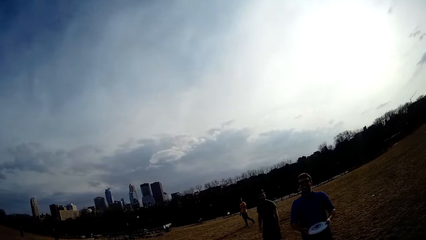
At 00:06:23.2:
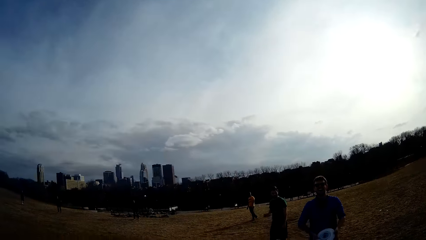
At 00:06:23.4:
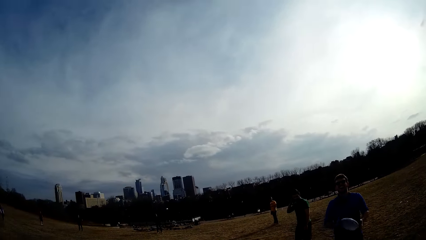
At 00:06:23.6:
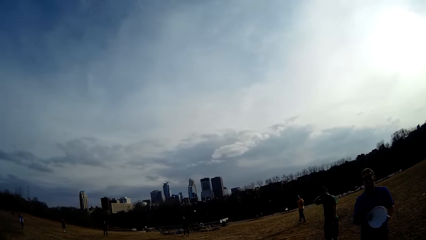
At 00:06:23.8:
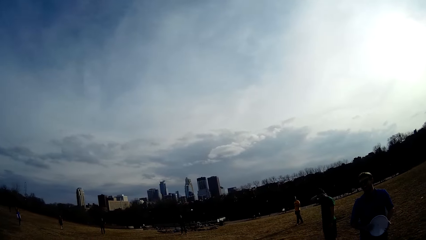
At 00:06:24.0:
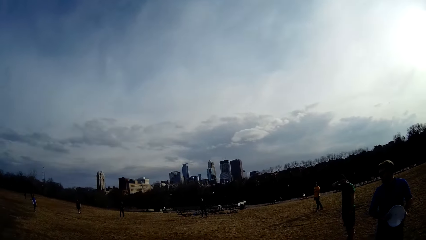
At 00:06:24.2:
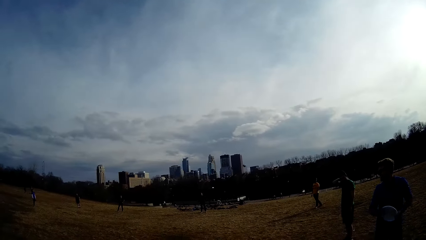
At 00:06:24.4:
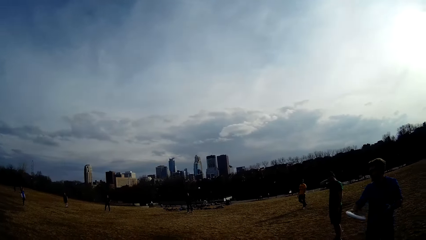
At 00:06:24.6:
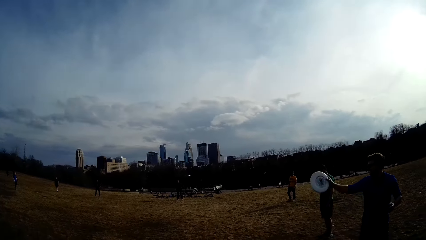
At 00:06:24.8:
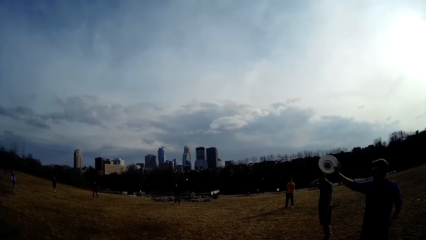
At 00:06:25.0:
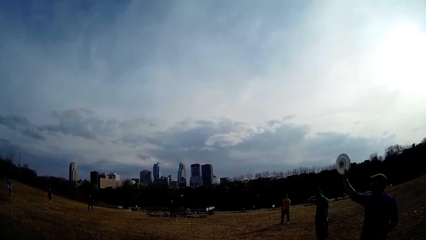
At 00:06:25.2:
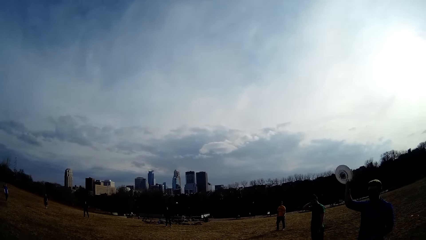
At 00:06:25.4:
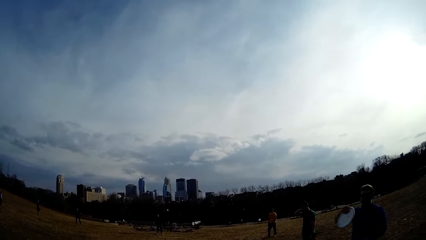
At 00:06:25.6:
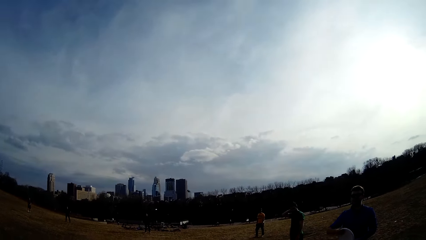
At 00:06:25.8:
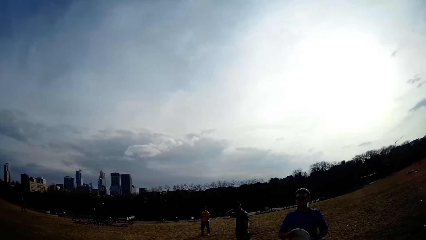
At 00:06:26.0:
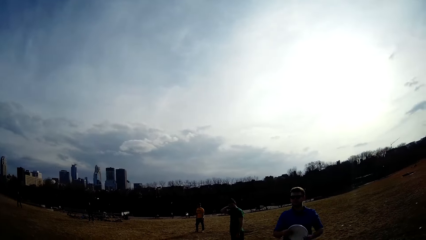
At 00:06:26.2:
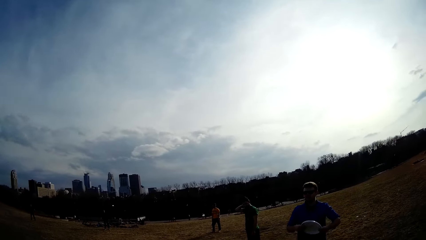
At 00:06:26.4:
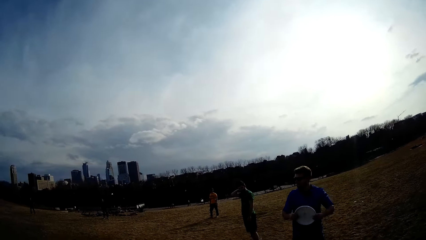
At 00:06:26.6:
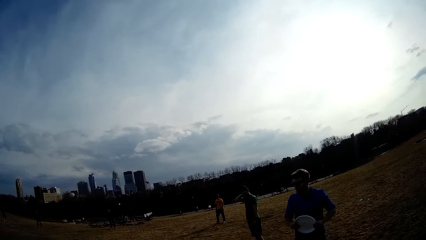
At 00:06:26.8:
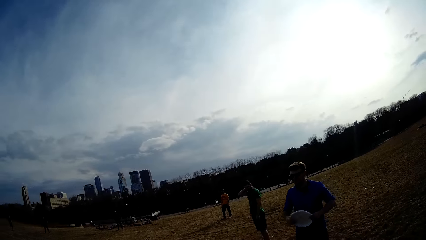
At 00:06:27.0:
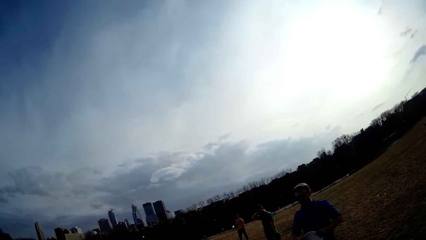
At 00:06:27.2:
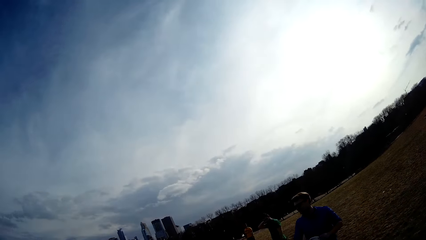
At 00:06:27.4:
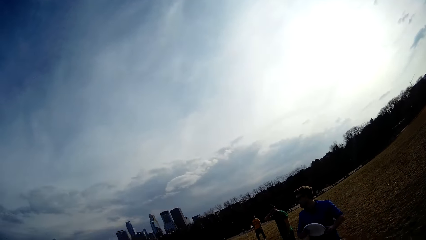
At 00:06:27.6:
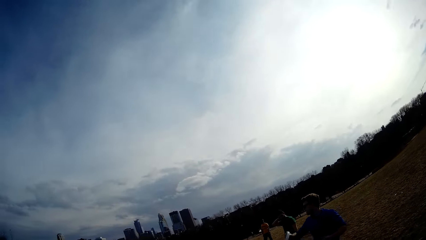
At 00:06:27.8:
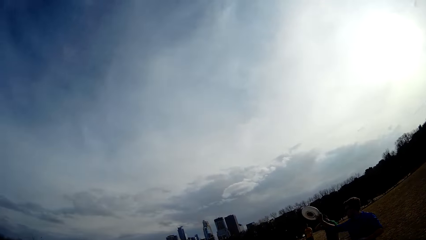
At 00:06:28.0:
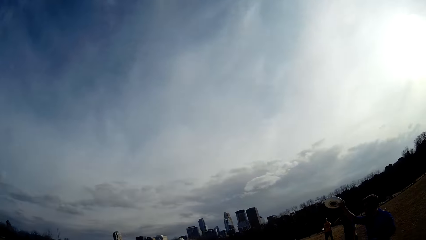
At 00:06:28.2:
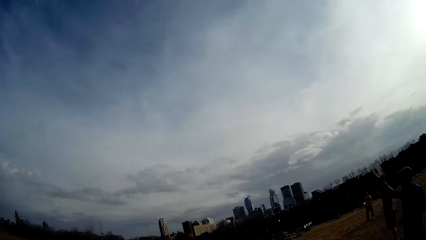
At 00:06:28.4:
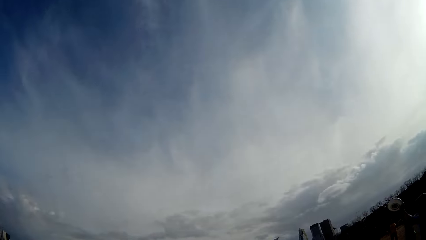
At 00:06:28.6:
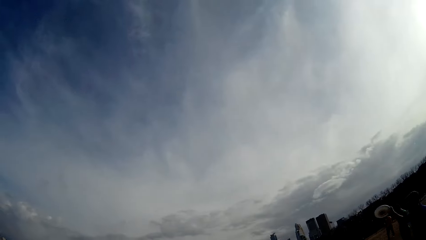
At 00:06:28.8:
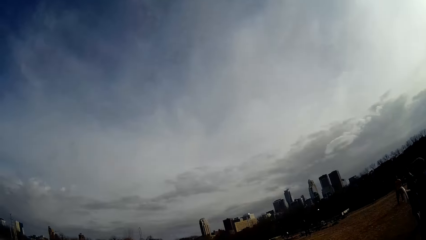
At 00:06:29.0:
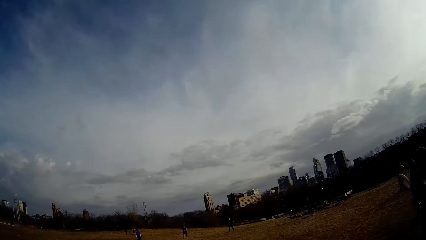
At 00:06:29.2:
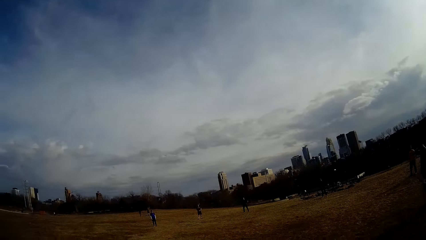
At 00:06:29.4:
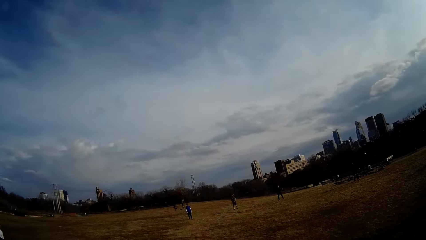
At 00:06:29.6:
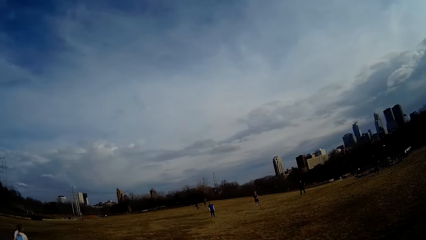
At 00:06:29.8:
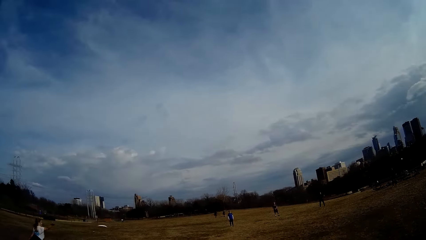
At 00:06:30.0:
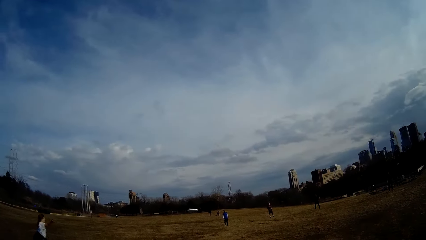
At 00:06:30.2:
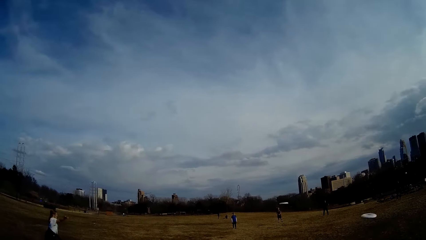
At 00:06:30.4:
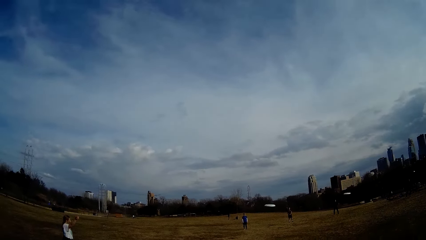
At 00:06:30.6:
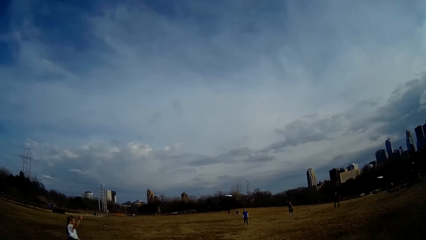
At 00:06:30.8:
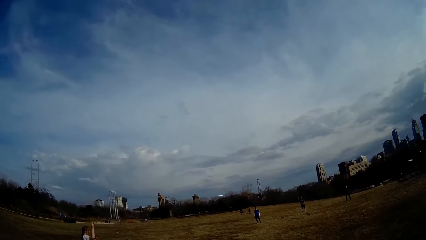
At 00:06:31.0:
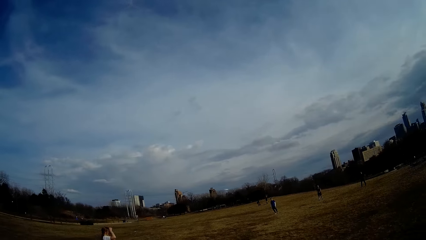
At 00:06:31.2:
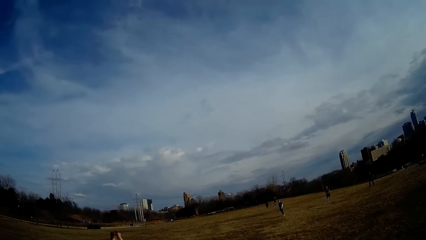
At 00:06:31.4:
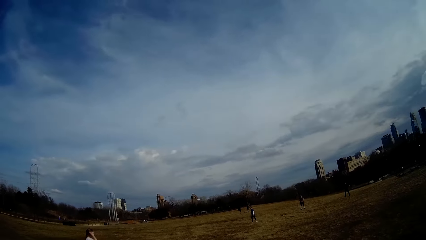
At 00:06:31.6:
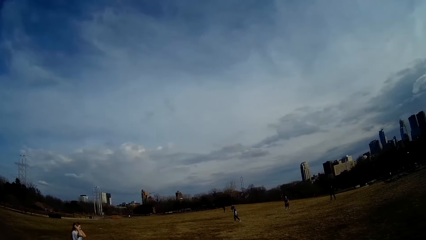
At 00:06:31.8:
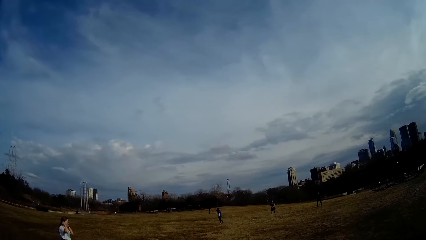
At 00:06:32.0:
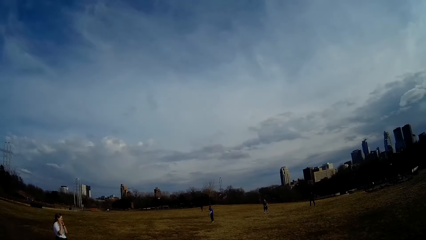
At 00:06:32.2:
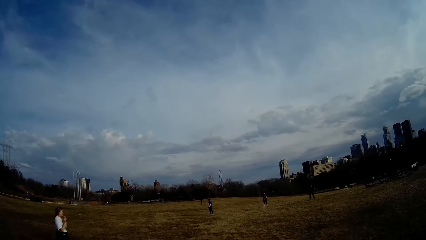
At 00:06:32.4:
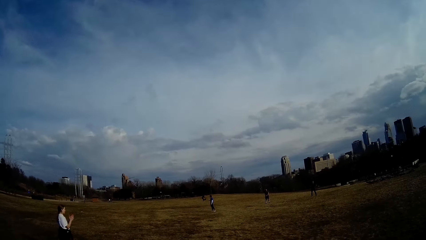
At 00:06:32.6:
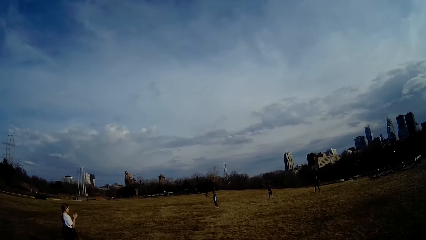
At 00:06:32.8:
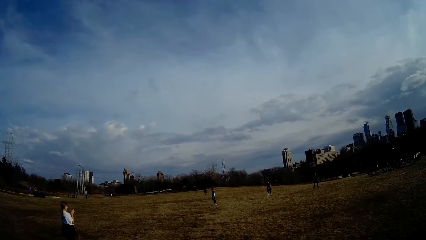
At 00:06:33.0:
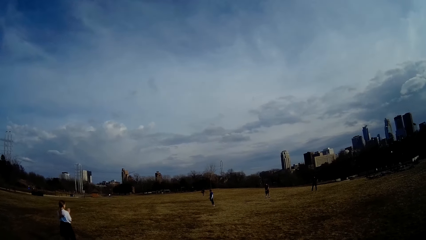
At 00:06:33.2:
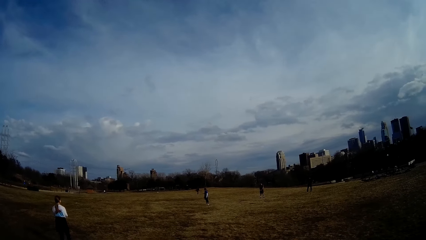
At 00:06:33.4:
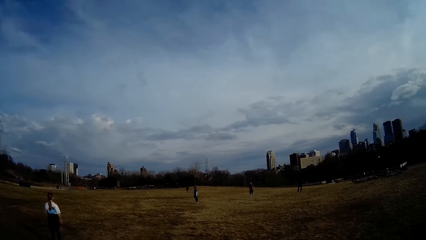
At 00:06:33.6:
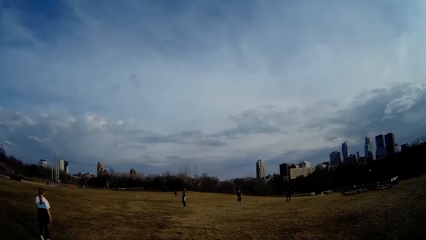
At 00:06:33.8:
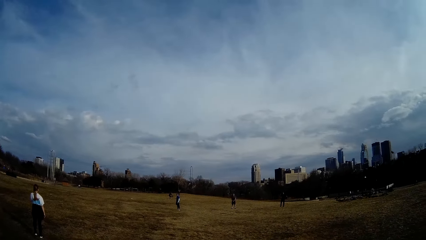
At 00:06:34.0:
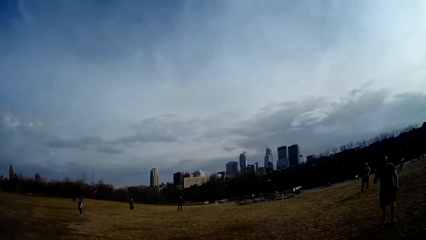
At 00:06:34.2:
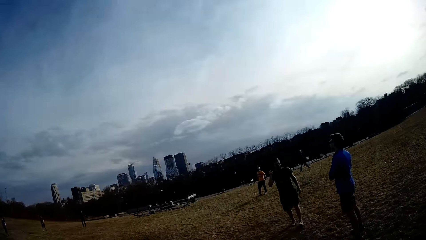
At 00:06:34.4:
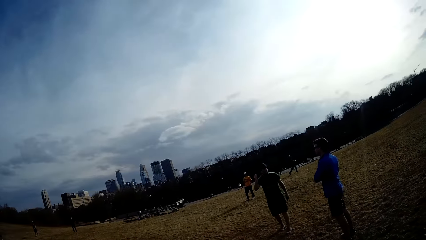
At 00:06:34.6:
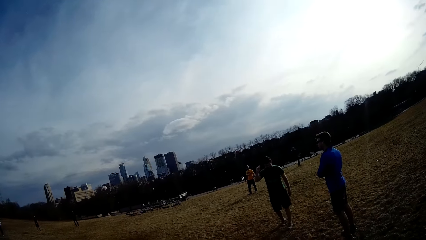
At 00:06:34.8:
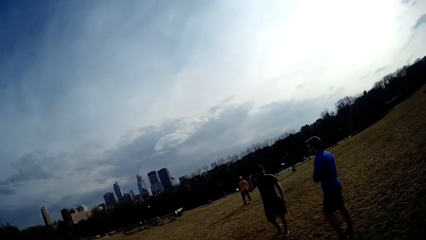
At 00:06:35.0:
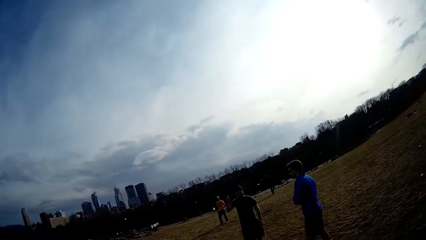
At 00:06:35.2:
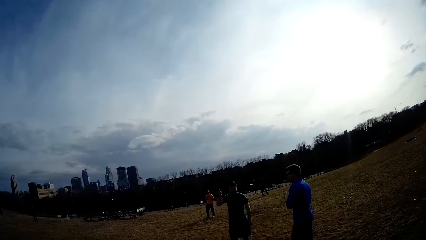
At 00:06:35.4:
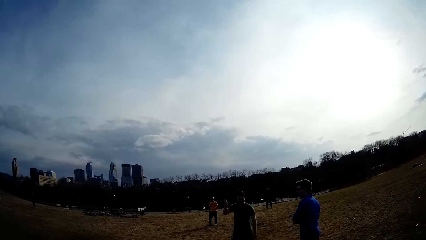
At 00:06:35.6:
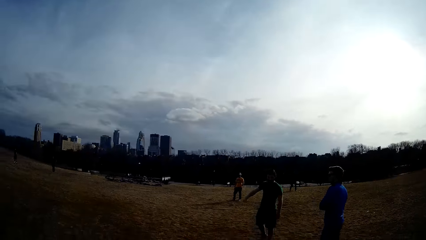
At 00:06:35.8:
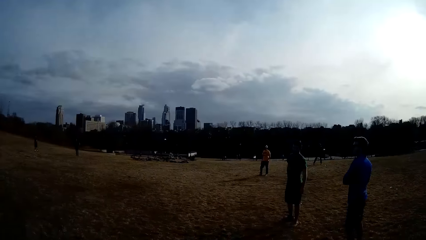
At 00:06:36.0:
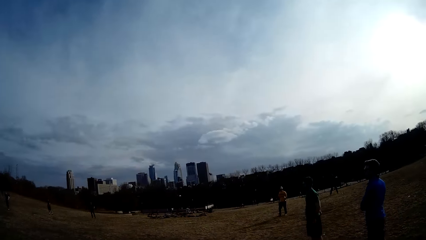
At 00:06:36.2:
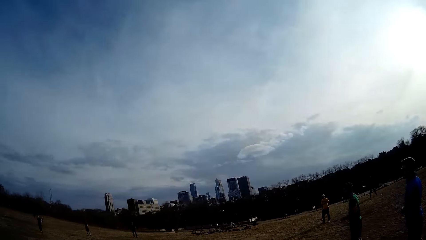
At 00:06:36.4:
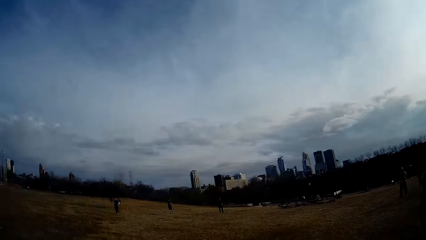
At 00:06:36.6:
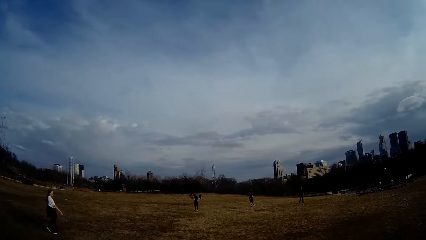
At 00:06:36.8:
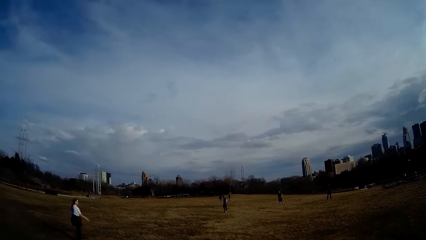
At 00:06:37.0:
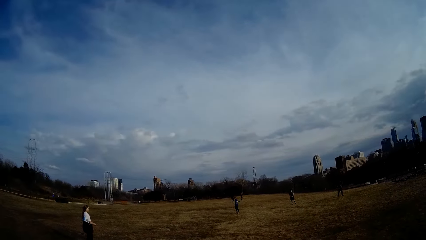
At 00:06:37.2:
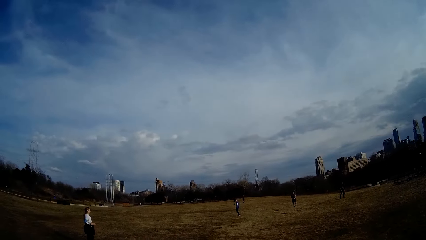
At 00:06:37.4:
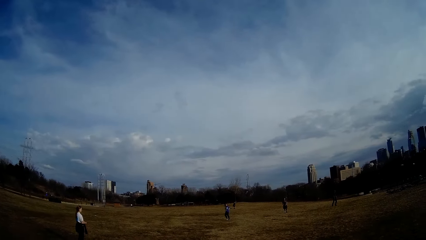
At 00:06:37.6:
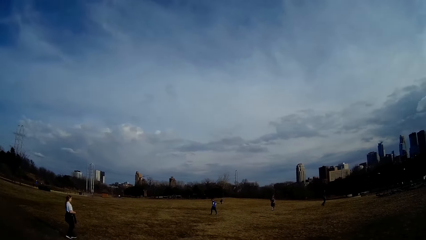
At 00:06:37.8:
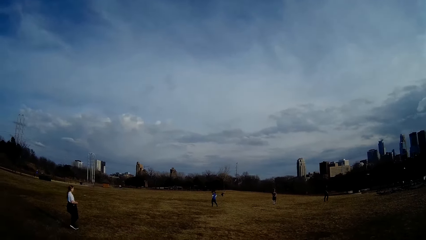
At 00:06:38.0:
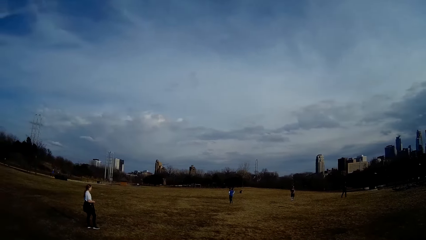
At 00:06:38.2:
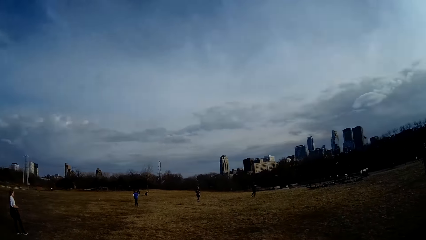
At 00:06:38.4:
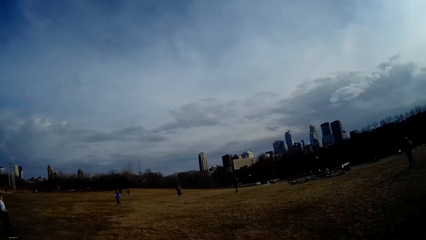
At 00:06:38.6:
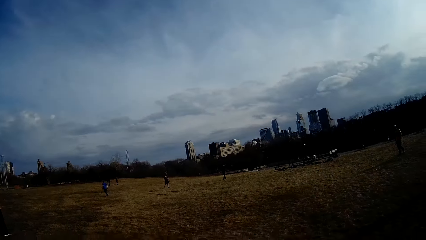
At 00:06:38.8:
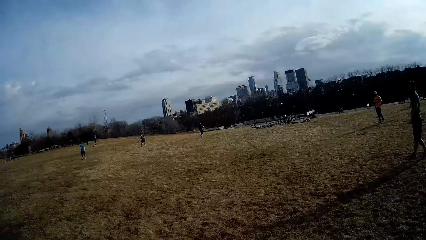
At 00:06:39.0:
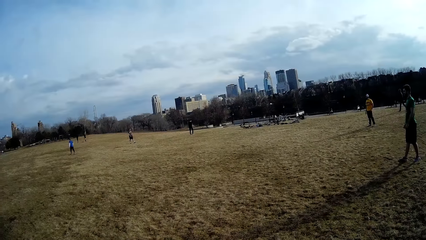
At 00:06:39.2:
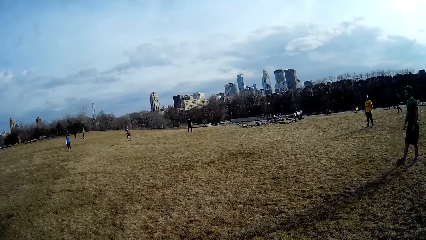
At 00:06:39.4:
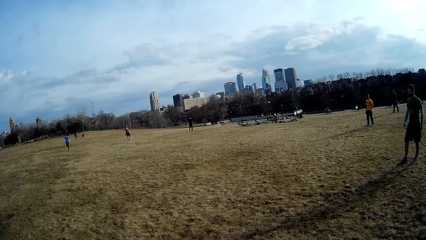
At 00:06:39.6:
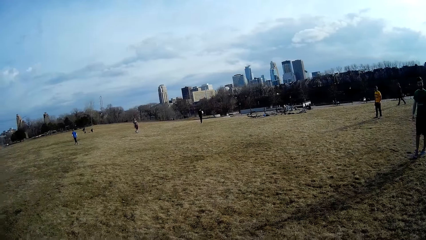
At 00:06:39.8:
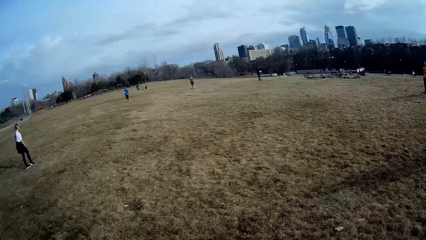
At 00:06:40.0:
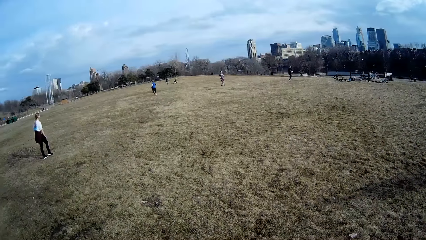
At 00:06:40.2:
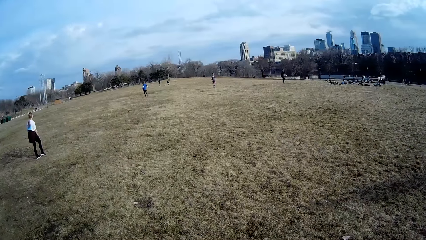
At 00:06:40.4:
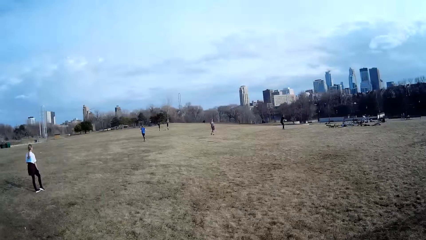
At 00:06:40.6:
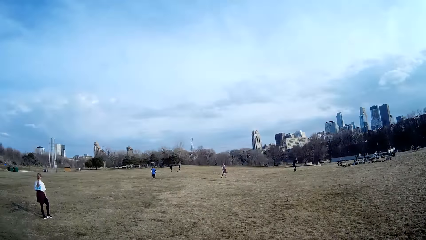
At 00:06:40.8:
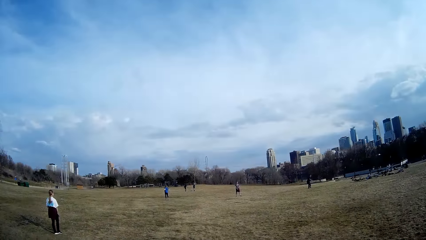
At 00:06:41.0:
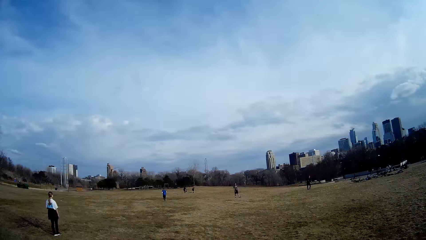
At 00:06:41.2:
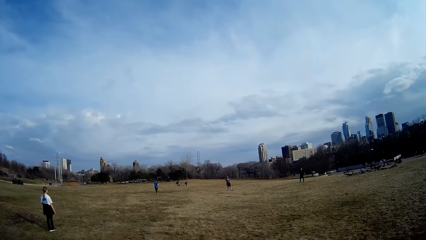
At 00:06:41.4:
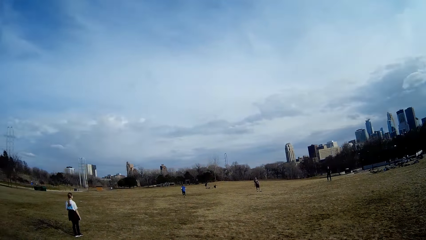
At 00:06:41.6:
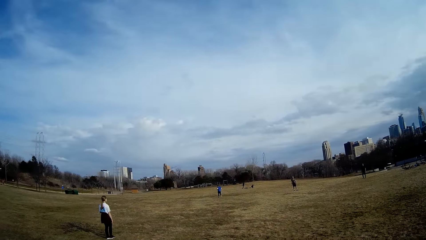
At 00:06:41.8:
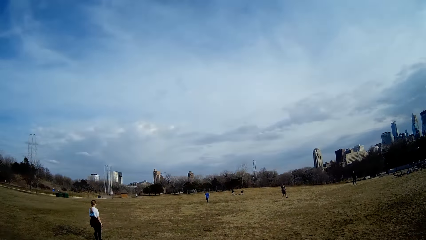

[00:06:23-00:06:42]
A man demonstrates with his right hand. The camera wearer looks around.
